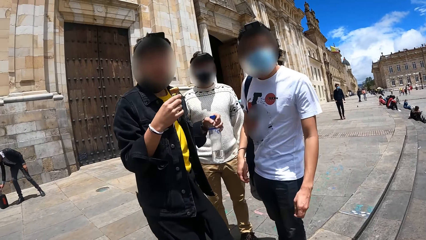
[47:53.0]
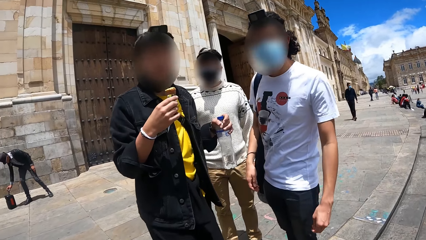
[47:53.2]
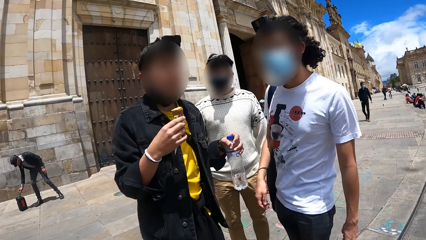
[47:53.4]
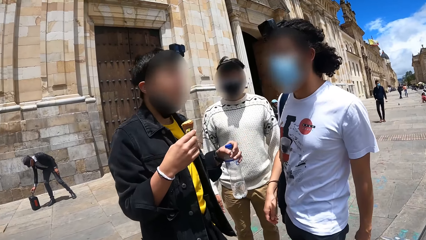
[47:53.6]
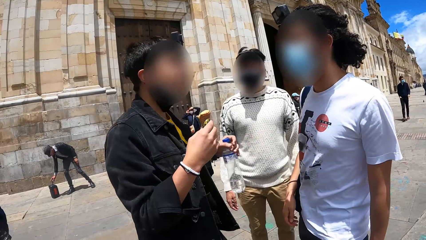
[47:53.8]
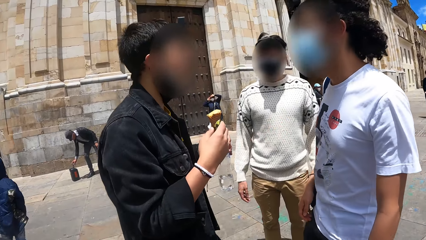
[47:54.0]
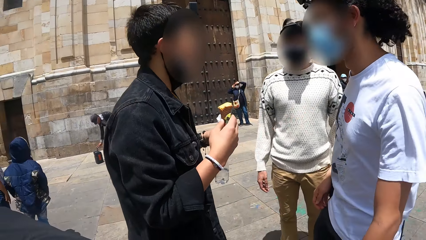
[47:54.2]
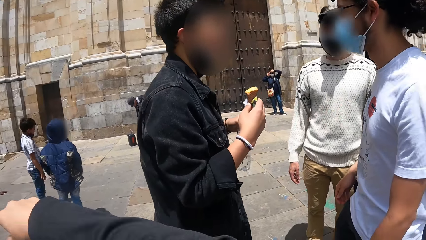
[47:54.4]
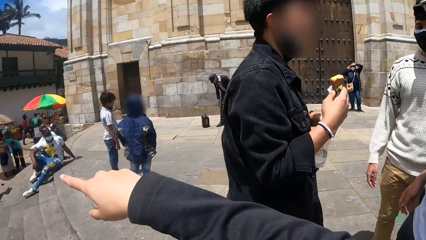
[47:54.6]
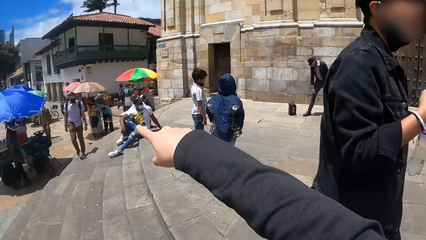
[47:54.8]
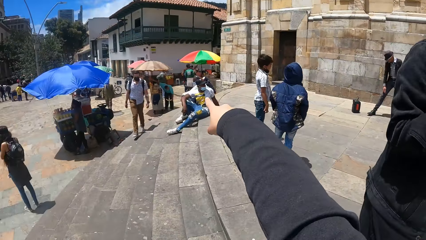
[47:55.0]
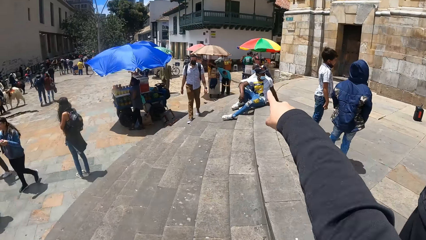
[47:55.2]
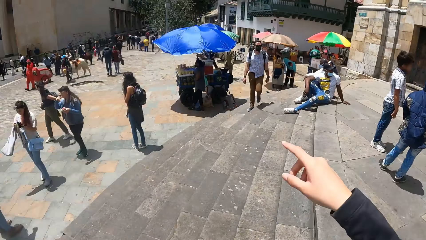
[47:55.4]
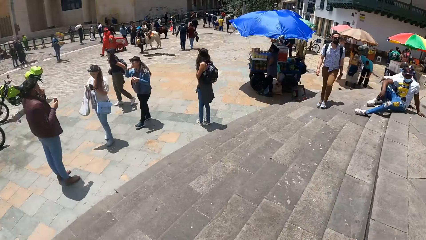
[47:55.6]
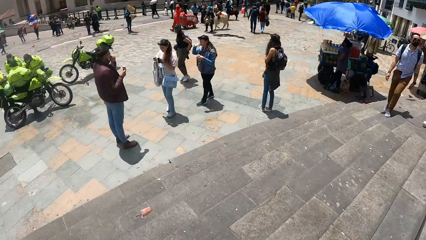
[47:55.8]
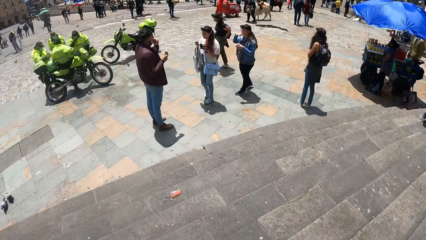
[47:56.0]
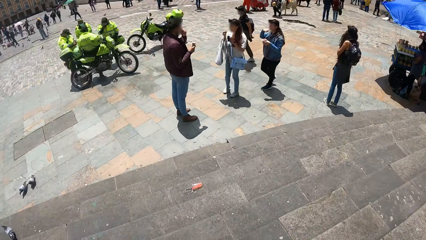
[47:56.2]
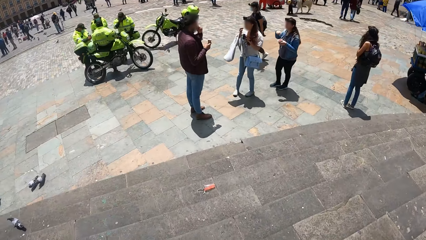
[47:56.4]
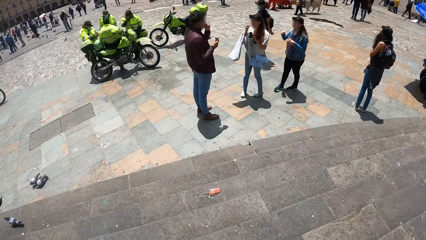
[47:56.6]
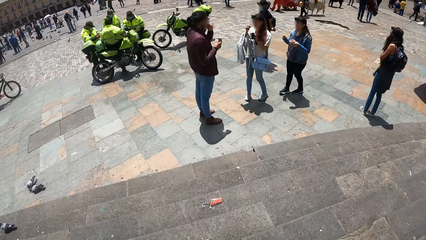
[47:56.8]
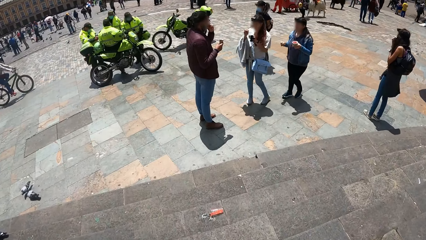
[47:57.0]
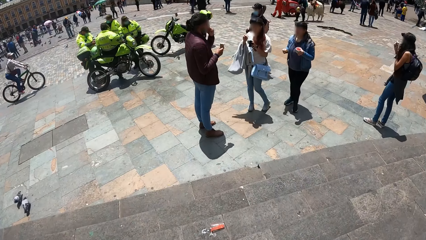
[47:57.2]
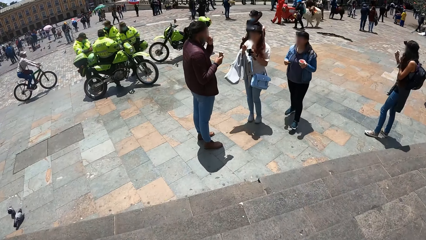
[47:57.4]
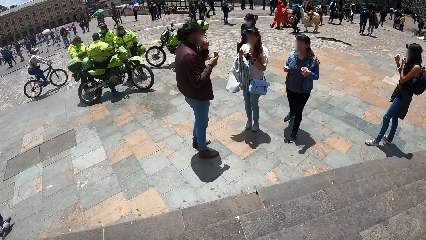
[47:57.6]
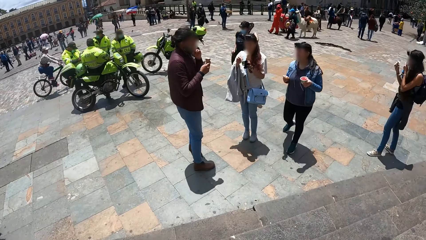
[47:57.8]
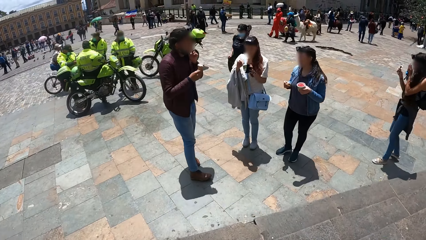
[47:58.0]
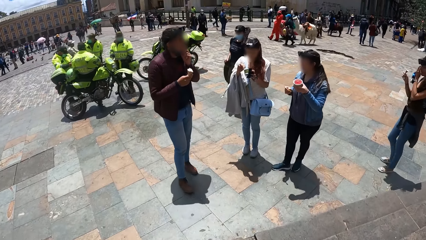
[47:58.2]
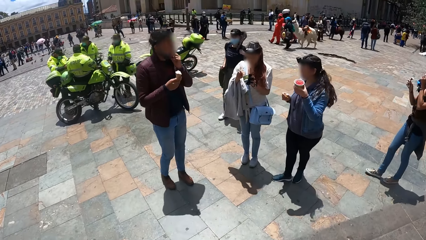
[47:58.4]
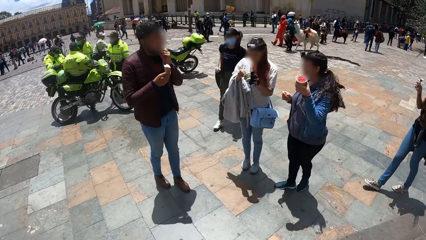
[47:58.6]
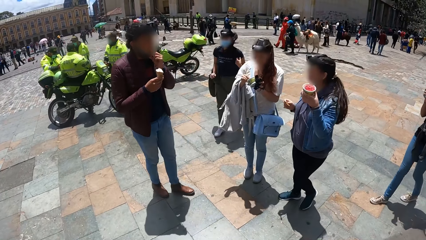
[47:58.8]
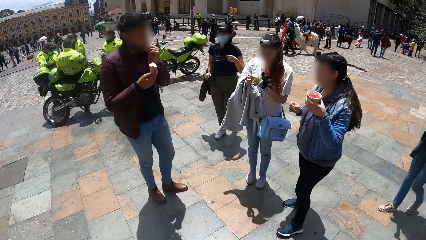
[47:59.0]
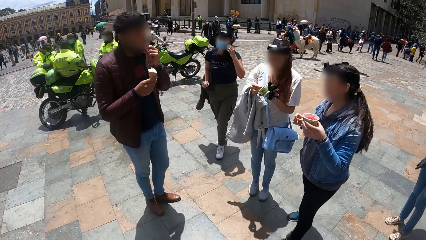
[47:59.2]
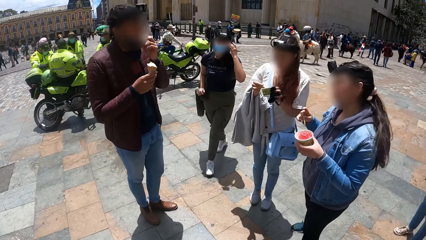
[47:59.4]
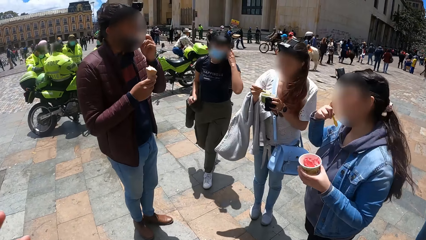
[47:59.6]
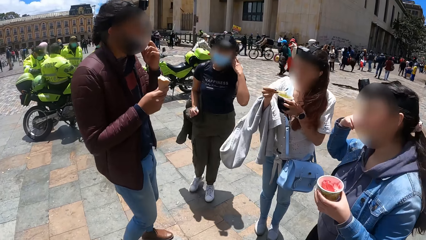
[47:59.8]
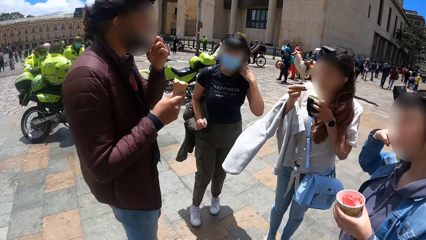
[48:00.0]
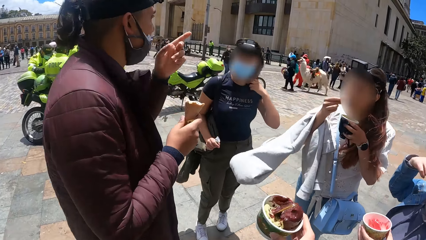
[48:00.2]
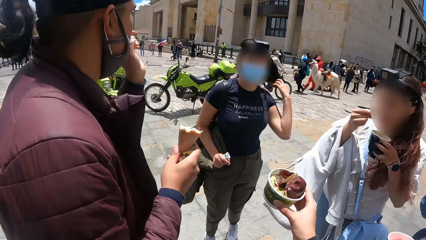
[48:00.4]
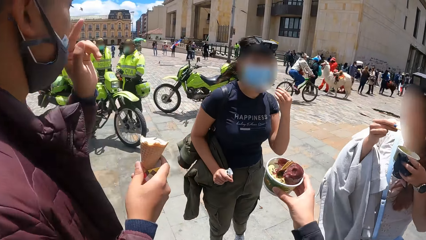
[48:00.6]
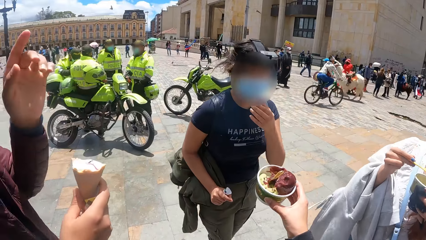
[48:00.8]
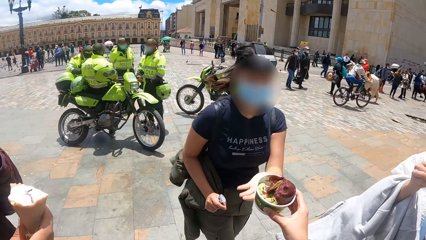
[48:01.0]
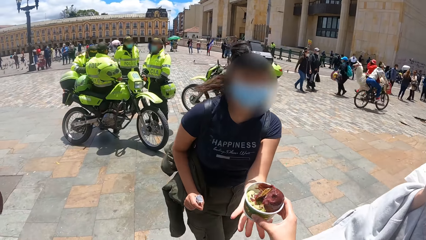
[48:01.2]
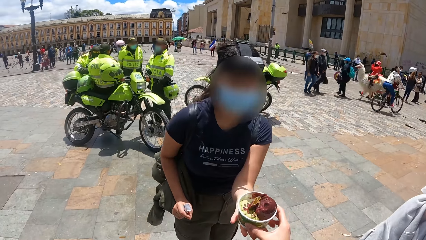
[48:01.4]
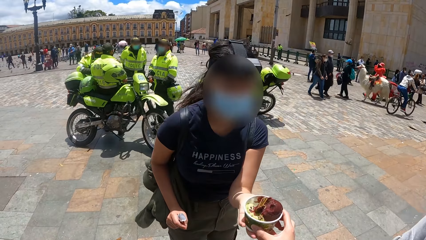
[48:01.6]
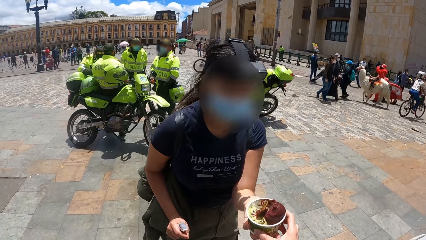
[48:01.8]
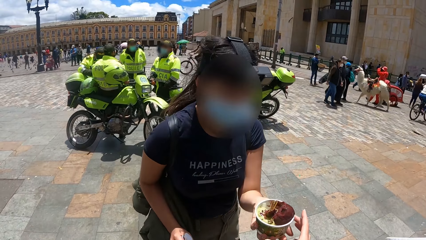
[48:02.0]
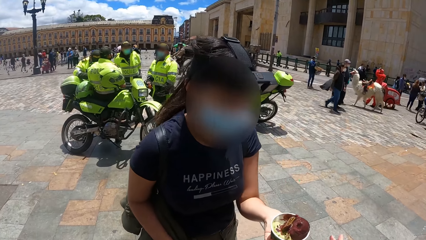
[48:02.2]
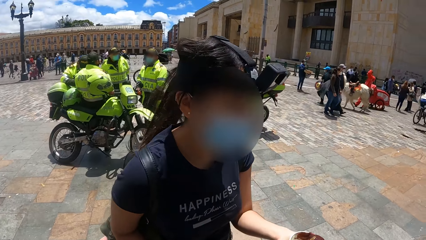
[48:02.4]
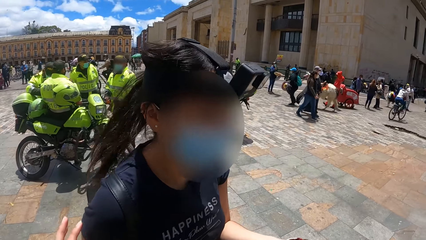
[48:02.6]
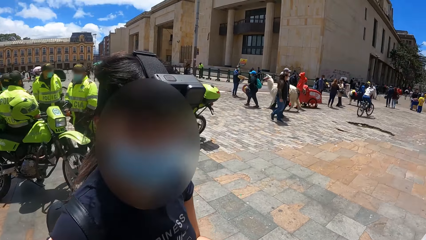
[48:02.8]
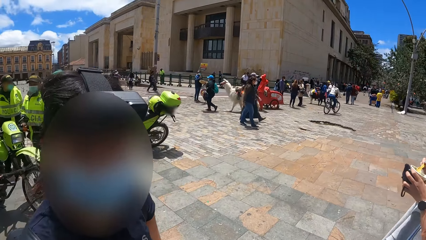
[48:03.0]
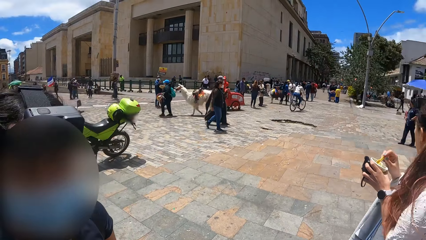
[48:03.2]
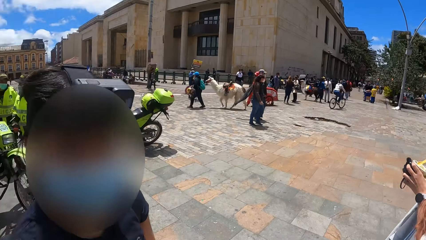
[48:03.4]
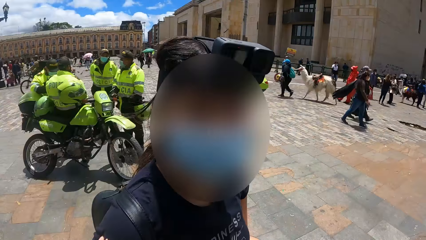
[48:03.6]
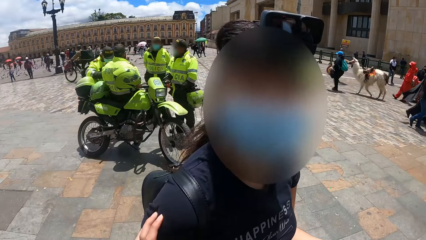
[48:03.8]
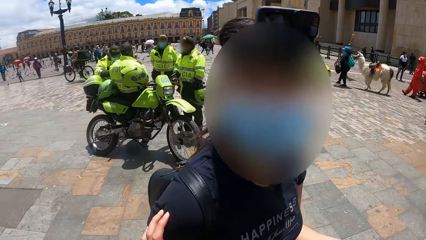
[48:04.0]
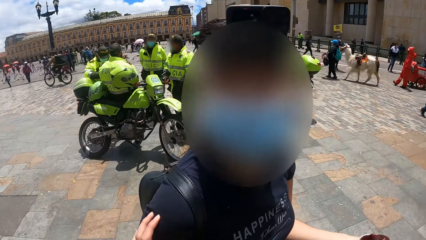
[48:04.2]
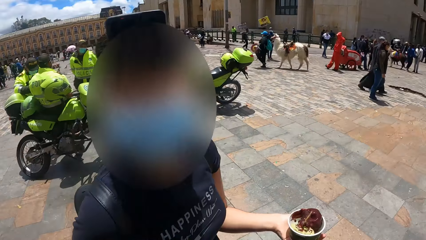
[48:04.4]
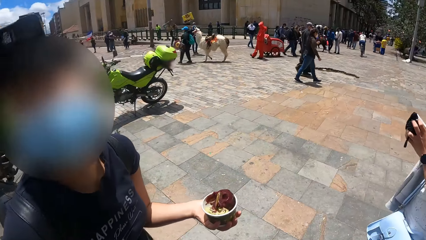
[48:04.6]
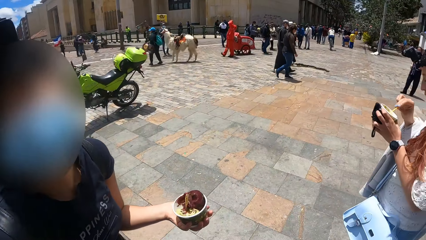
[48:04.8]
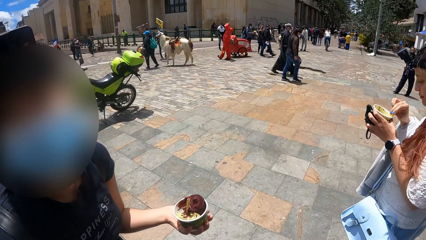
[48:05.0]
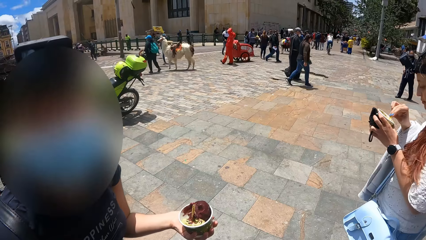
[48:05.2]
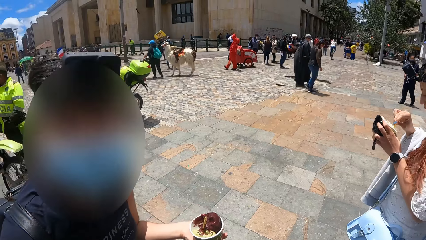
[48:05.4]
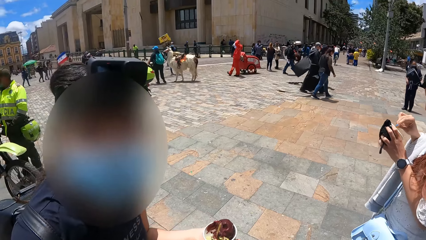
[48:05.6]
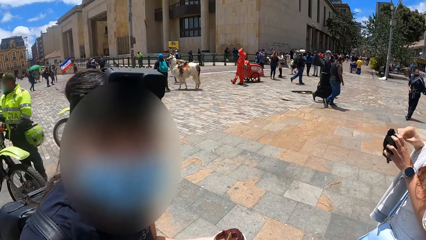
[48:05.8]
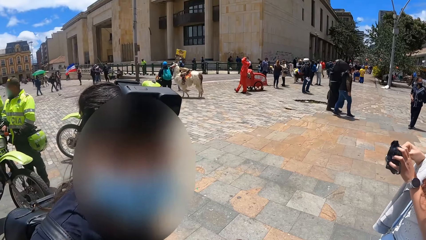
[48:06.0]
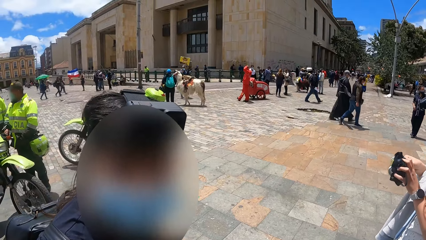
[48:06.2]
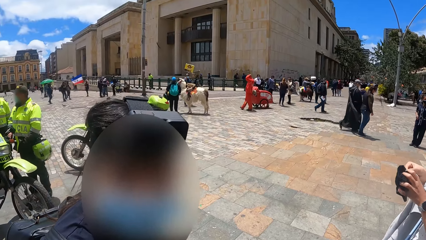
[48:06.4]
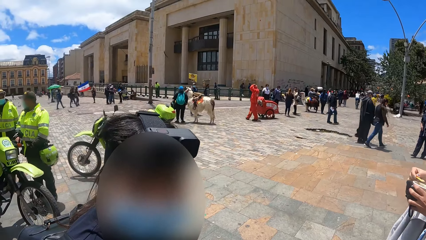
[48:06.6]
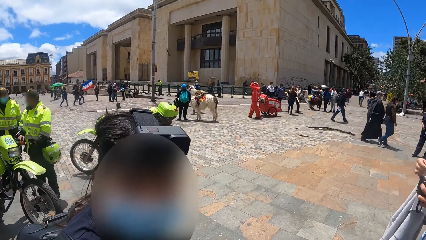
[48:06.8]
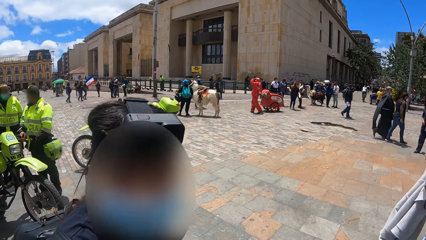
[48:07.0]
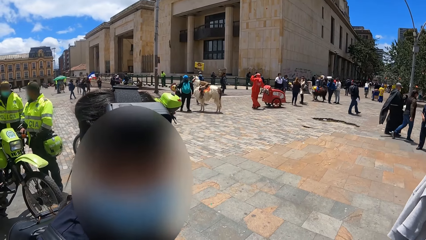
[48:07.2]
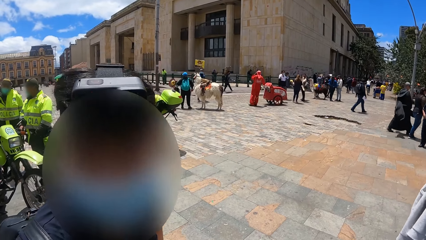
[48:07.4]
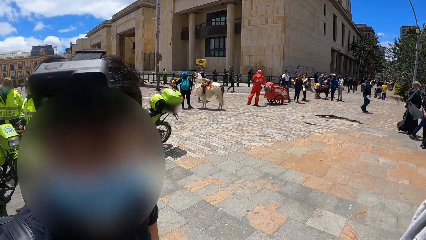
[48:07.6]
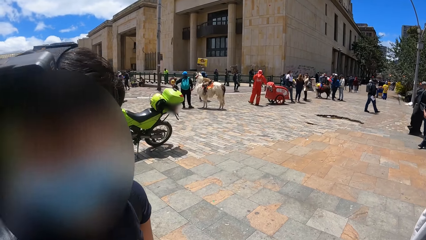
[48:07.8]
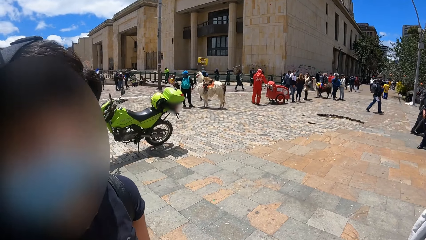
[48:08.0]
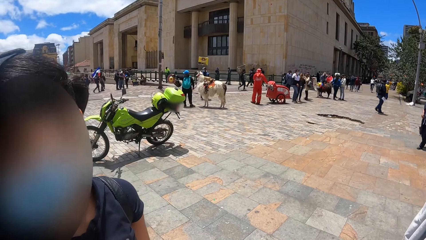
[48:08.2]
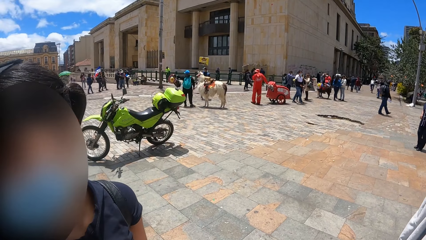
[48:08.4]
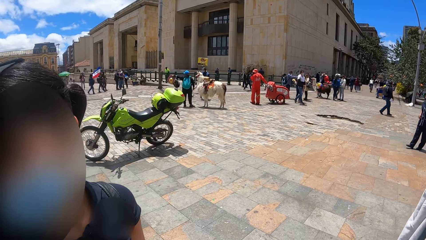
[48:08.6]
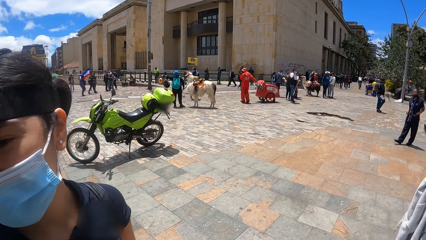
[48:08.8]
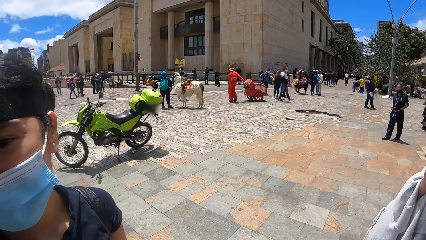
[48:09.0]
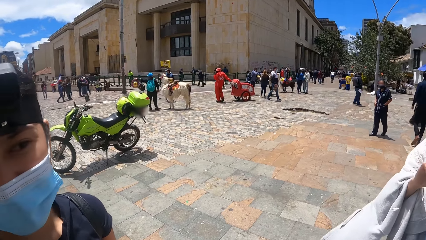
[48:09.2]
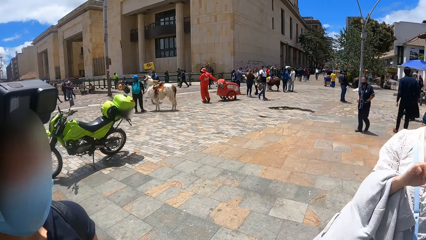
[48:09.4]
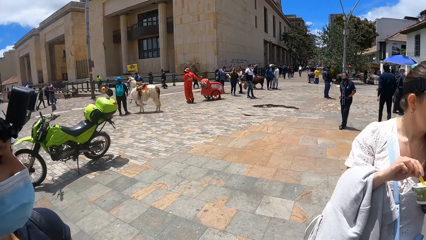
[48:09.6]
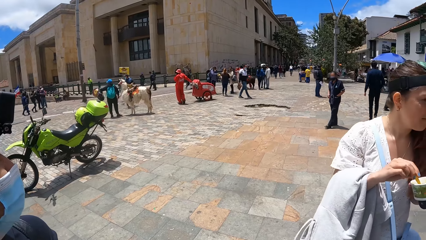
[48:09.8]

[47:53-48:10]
The camera wearer converses with three men. They point at something. They look around the compound. They walk down the stairs. They give the ice cream to a person. They touch the person. They interact with the person. They converse with the person.
